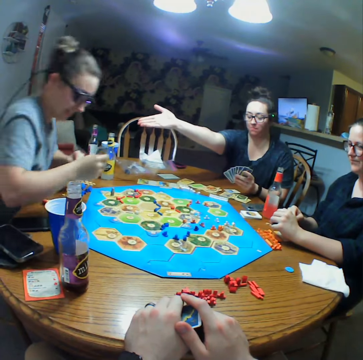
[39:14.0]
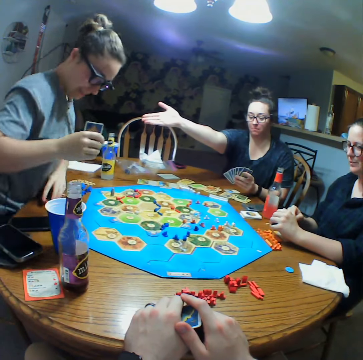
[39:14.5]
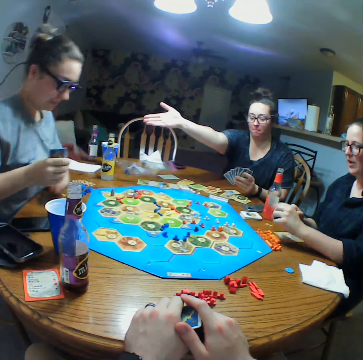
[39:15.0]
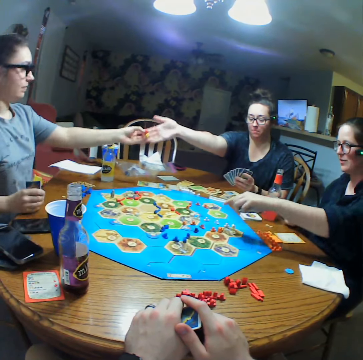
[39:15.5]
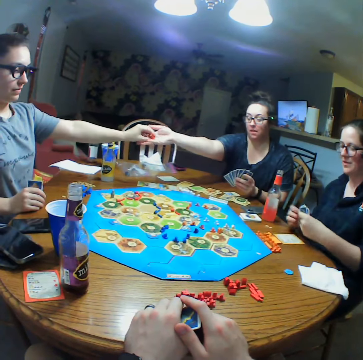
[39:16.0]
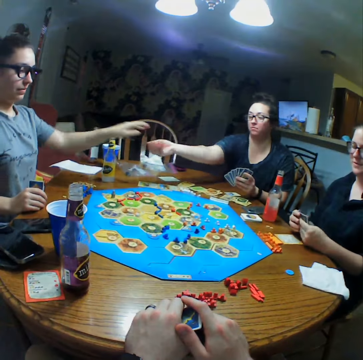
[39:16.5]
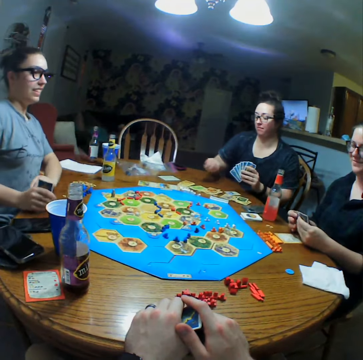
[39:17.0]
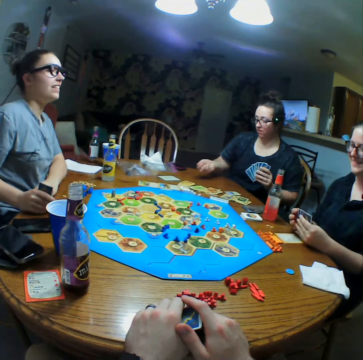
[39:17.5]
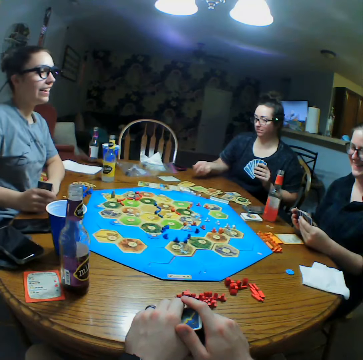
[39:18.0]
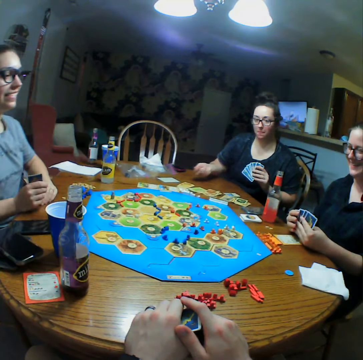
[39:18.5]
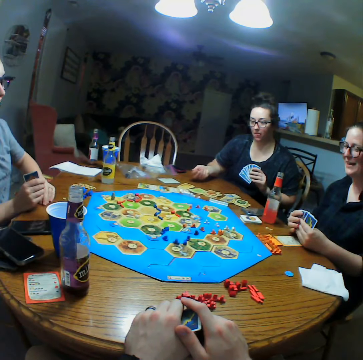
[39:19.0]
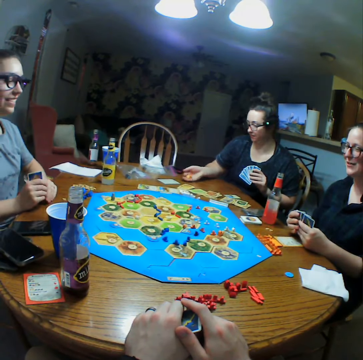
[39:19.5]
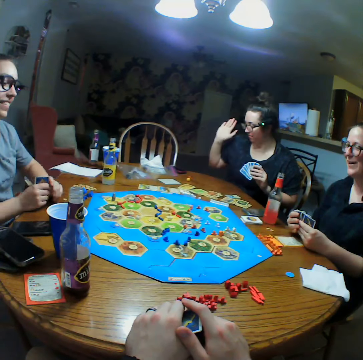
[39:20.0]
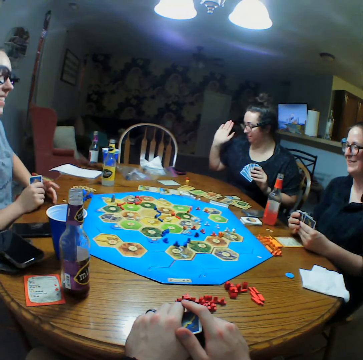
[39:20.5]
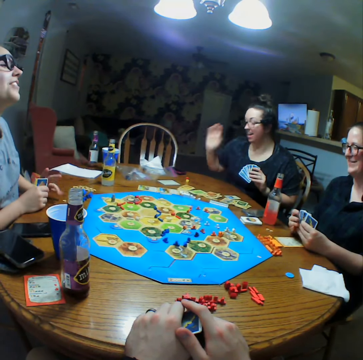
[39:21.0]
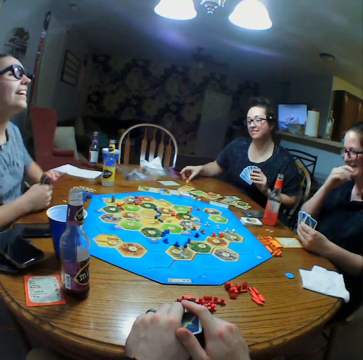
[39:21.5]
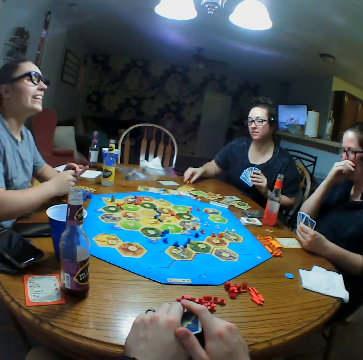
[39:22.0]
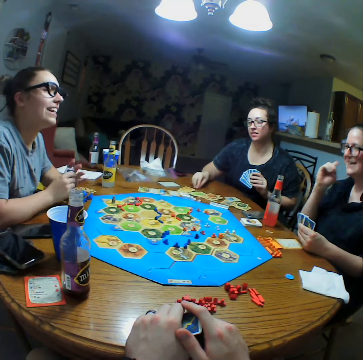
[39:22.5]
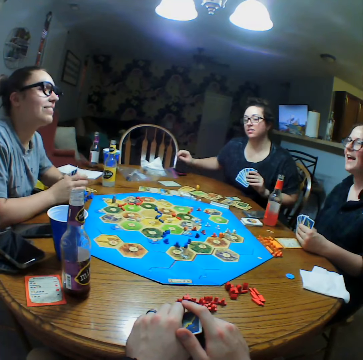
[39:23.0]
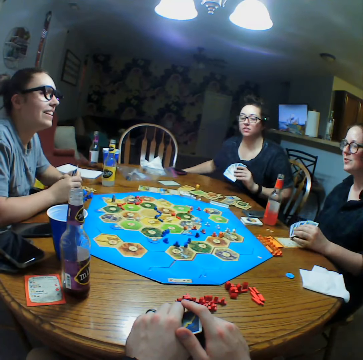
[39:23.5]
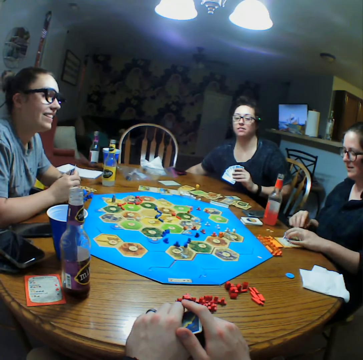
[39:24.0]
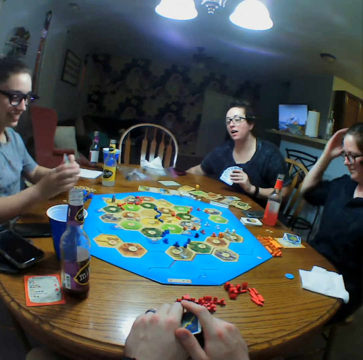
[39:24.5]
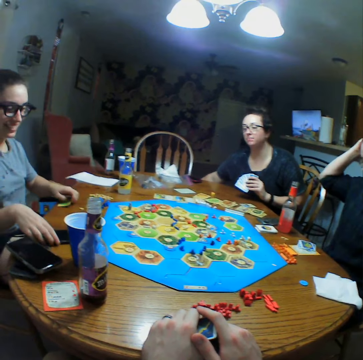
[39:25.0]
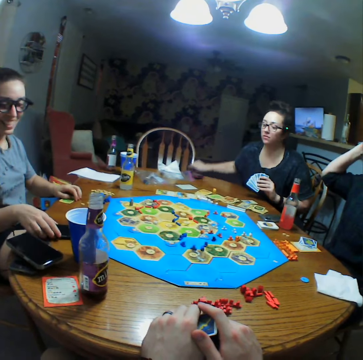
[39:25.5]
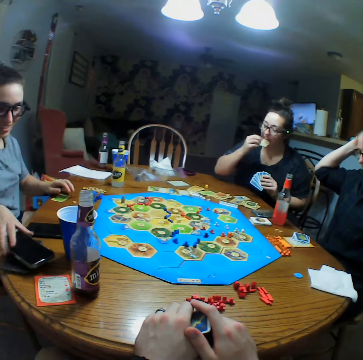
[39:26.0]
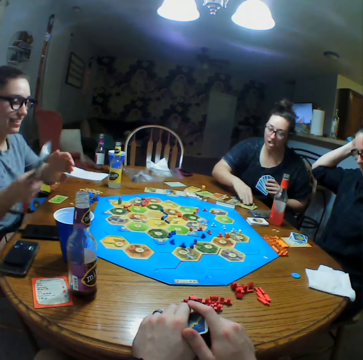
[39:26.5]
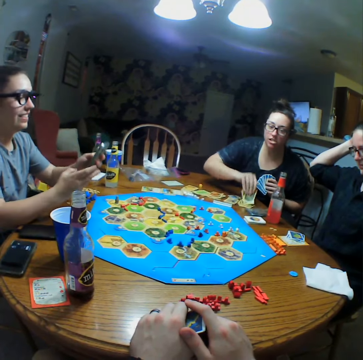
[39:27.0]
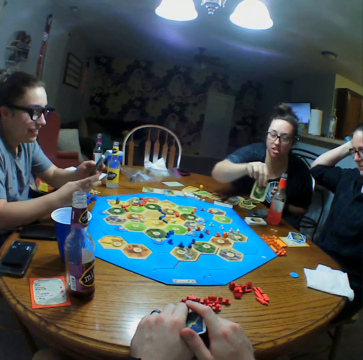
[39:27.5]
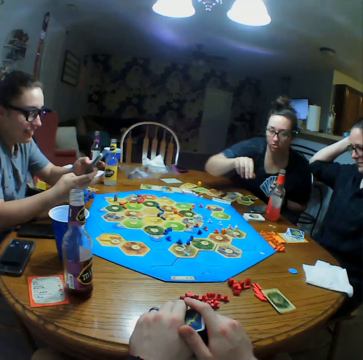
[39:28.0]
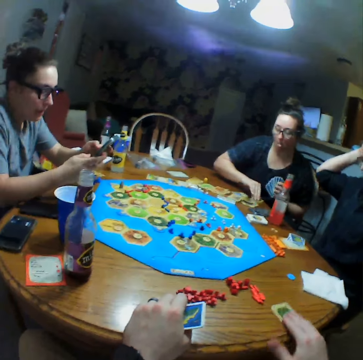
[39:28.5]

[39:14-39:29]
A person stretches the hand. Another person stands up and picks dice. The second person gives the dice to the first person. The first person takes the die from the second person. The first person shakes hands. The first person throws the dice on the table. The first person holds the dice. The second person interacts with a third person. The first person picks crisps. The third person holds the head. The second person touches a phone. The second person takes the mobile phone on the table. The first person drops cards on the table.

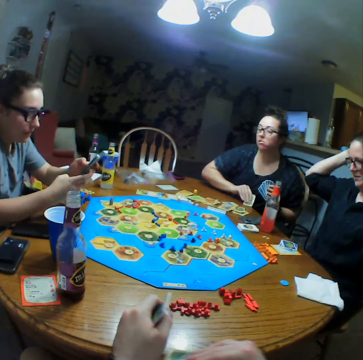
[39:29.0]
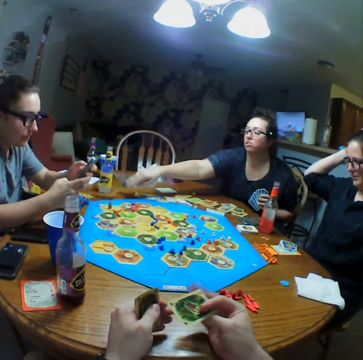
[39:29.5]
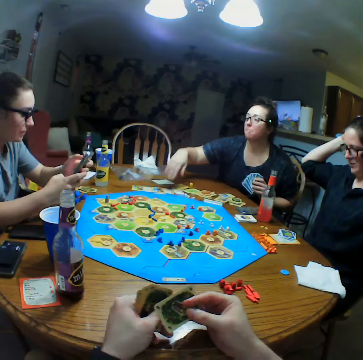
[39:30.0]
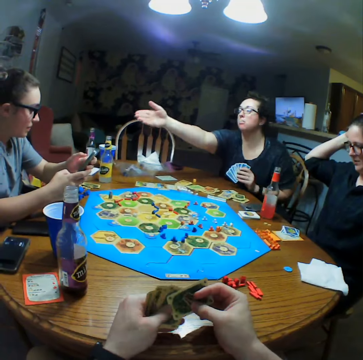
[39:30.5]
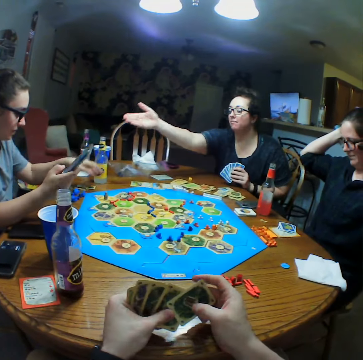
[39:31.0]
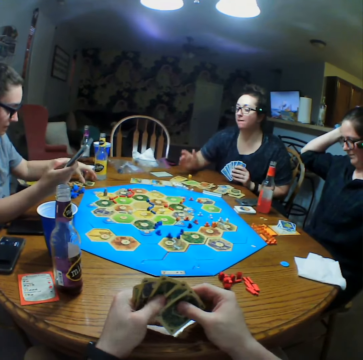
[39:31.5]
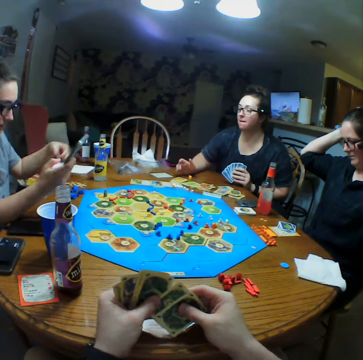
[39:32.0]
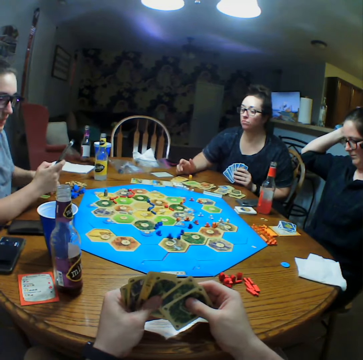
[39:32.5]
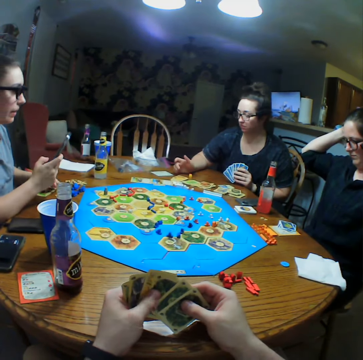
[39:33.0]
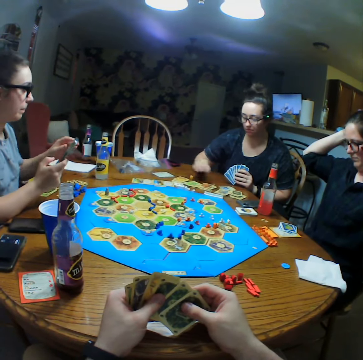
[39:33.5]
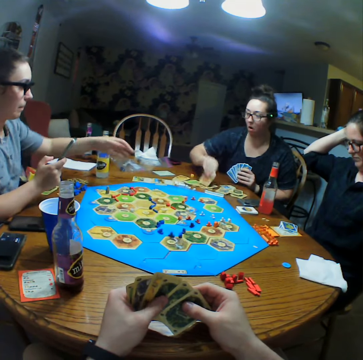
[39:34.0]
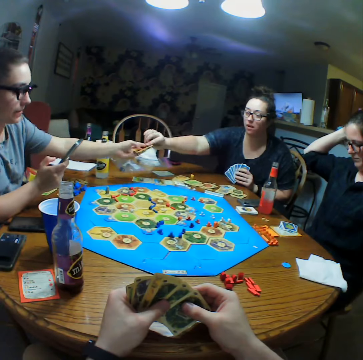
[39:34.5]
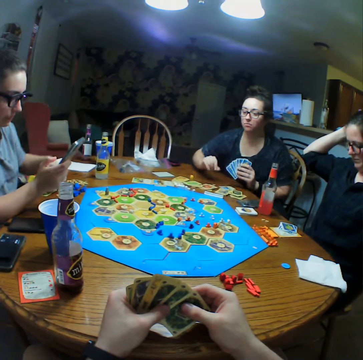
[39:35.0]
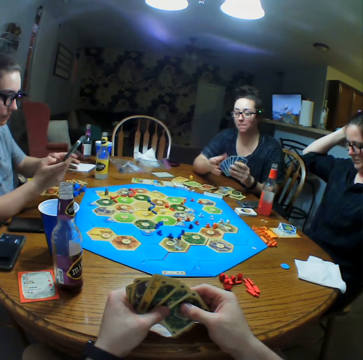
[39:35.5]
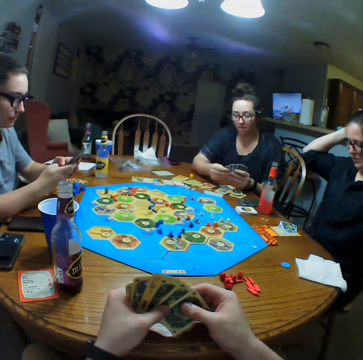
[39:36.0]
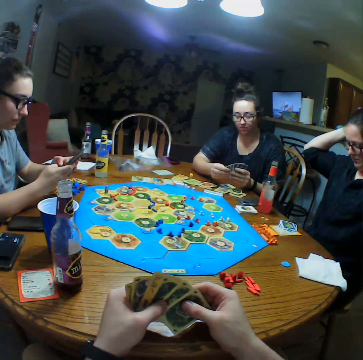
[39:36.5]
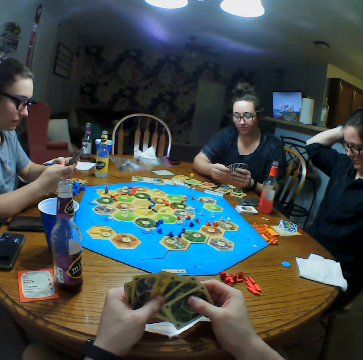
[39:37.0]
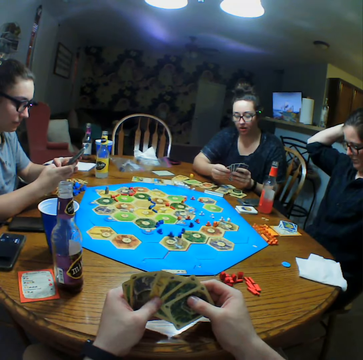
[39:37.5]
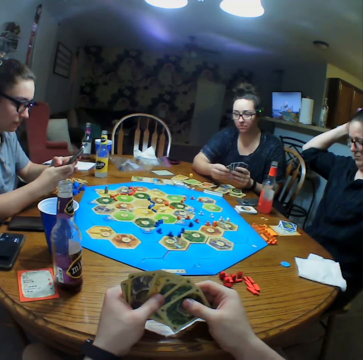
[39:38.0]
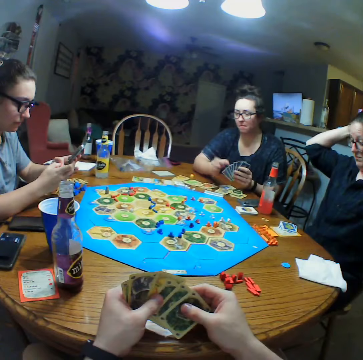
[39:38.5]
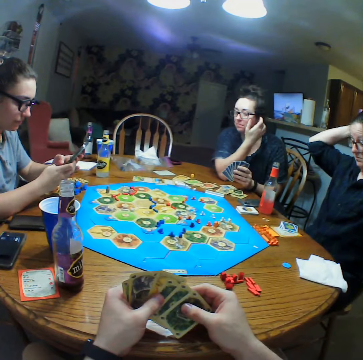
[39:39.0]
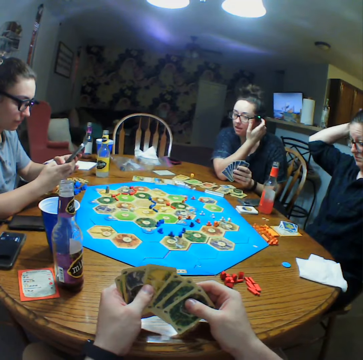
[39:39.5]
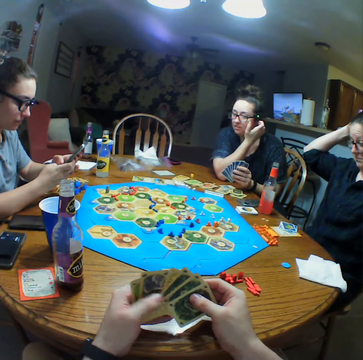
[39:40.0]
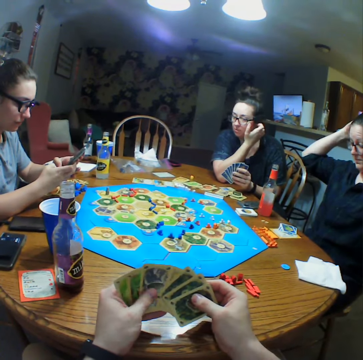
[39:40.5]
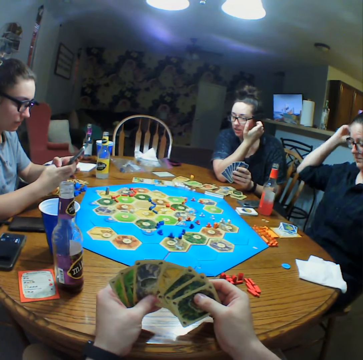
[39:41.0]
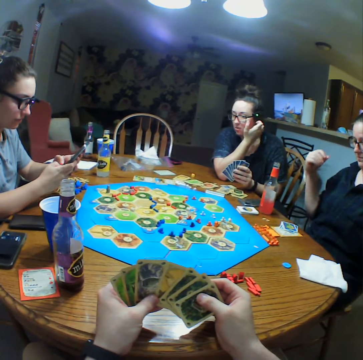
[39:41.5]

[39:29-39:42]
The camera wearer picks a card. A person drops another card on the table. The person stretches a hand. Another person holds a phone. The second person picks a card from the first person. The second person drops the card on the table. The second person operates the phone. The first person selects cards. The first person scratches herself.

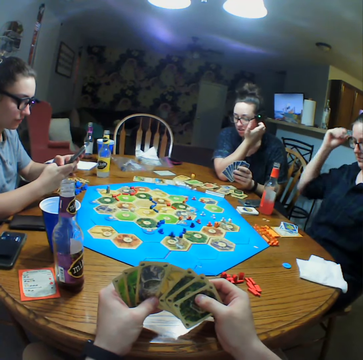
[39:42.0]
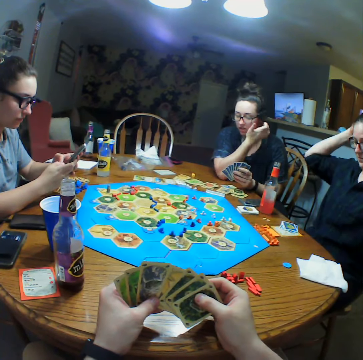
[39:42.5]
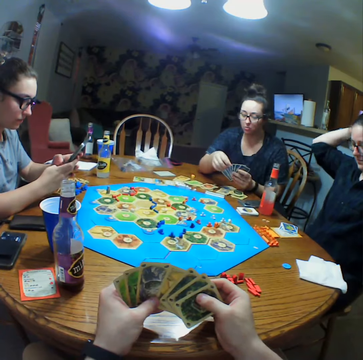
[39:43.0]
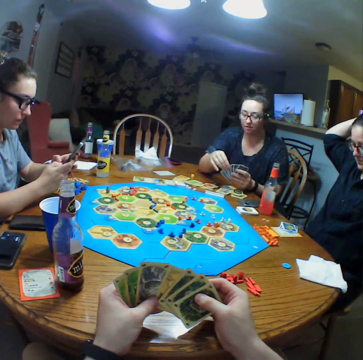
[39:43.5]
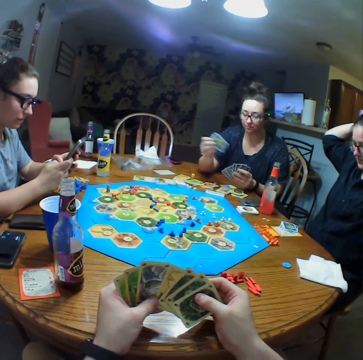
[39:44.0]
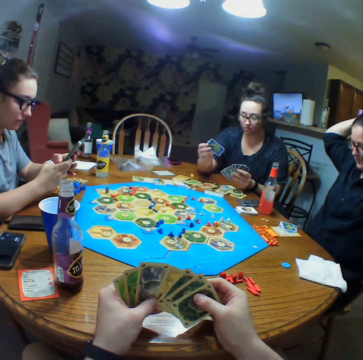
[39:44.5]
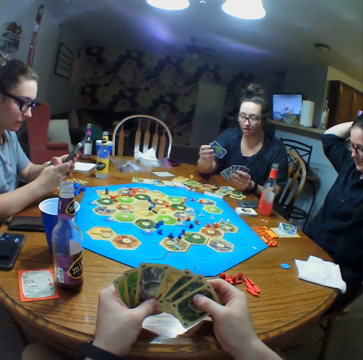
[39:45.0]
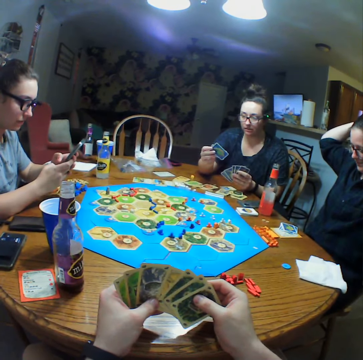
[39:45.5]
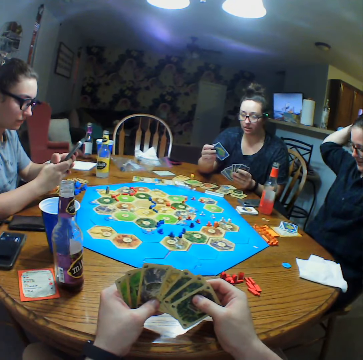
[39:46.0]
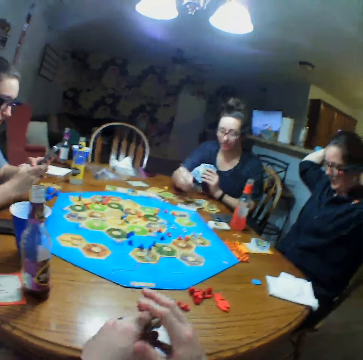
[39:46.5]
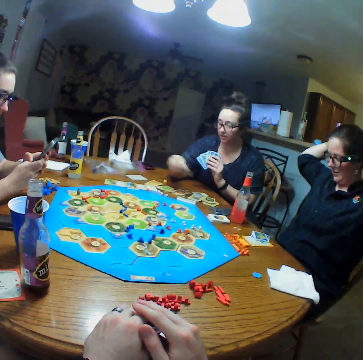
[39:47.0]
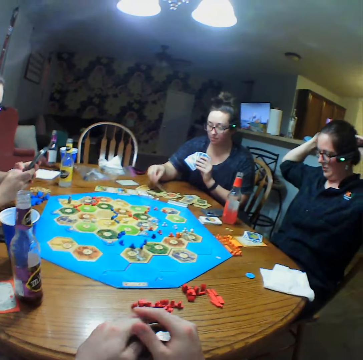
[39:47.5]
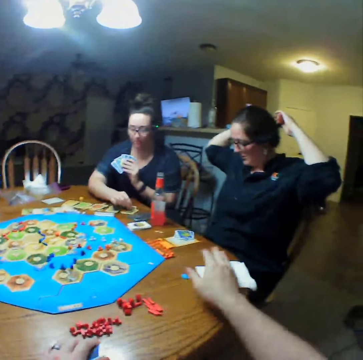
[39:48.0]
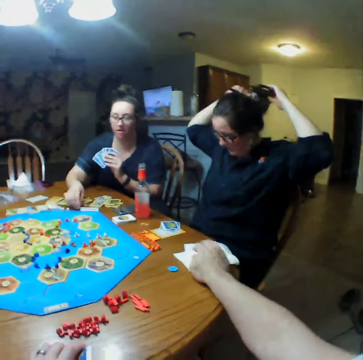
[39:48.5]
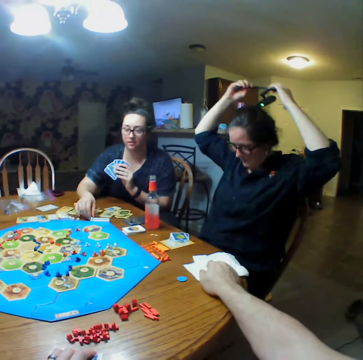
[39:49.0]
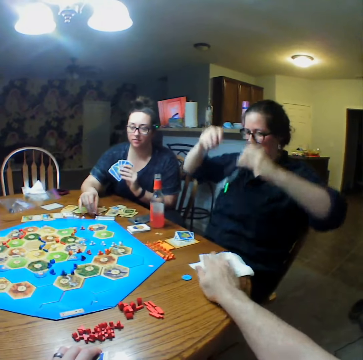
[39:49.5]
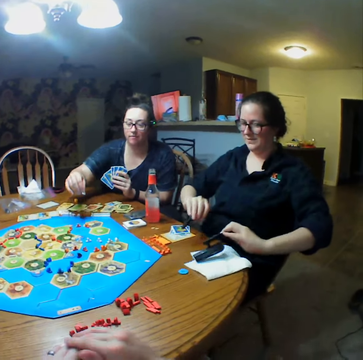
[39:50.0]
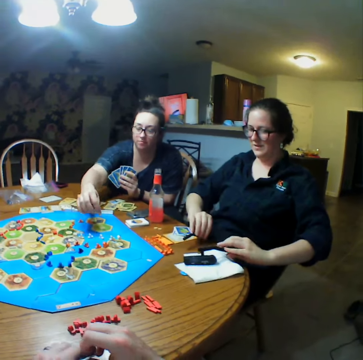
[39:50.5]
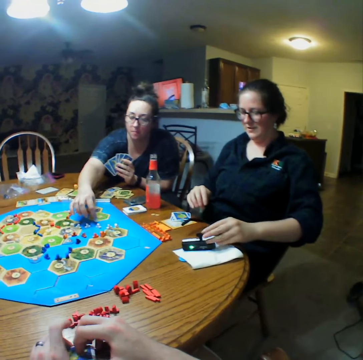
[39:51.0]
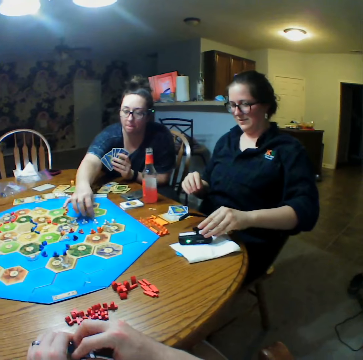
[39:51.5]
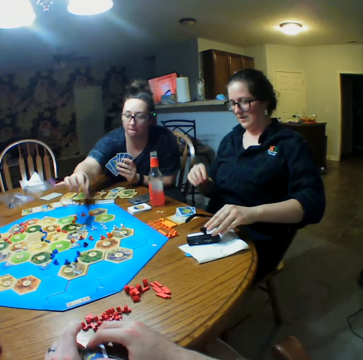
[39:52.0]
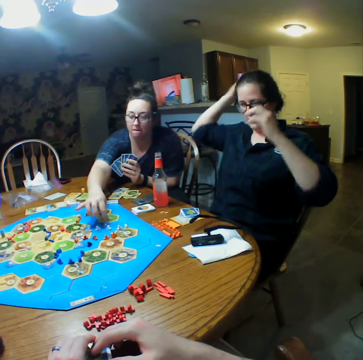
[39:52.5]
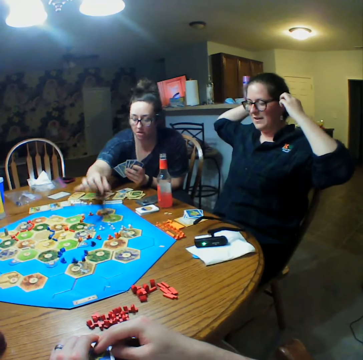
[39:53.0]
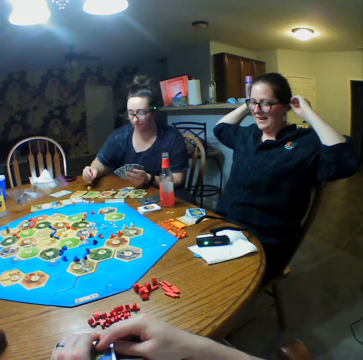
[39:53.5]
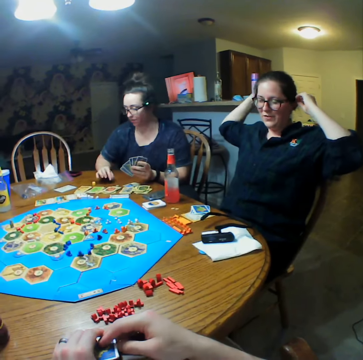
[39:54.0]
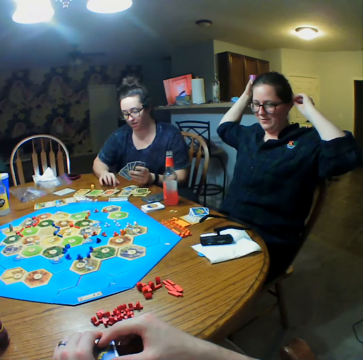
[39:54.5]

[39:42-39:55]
A person selects cards and holds the cards. The person puts a card on the table. The camera wearer picks cards. Another person removes a camera. The other person puts the camera on the table. The first person touches dice. The other person adjusts the hair.
